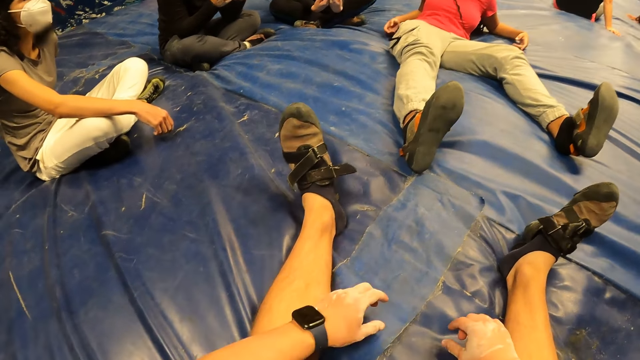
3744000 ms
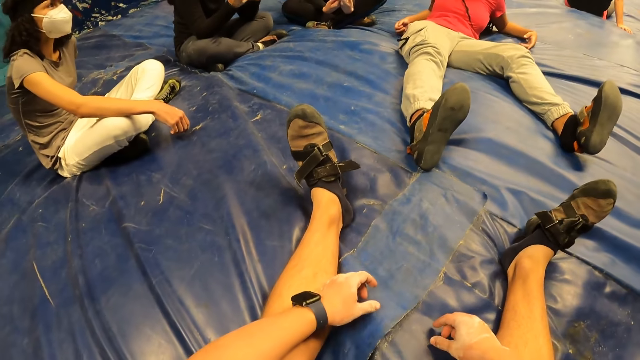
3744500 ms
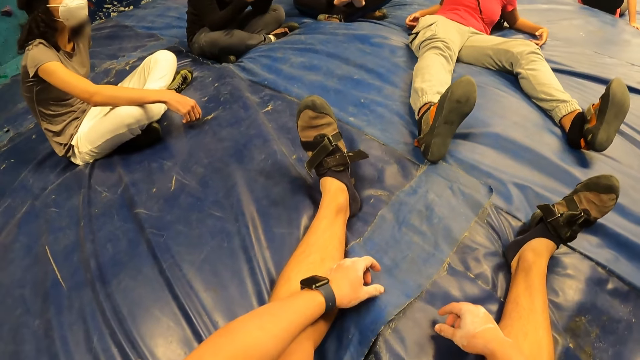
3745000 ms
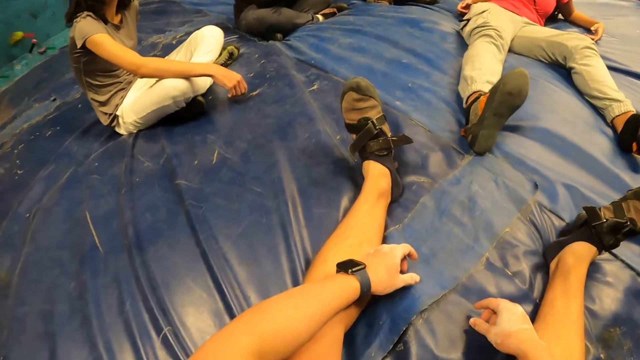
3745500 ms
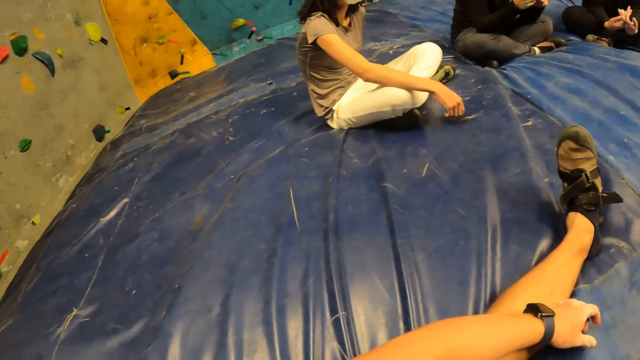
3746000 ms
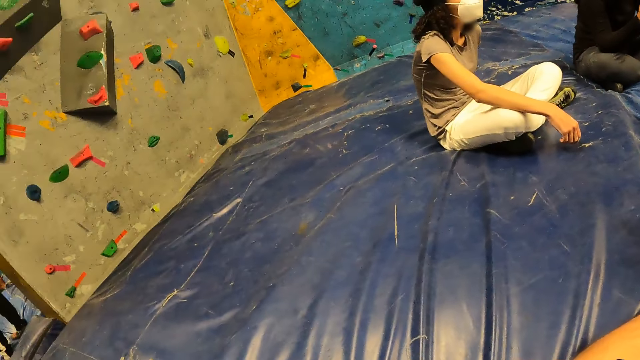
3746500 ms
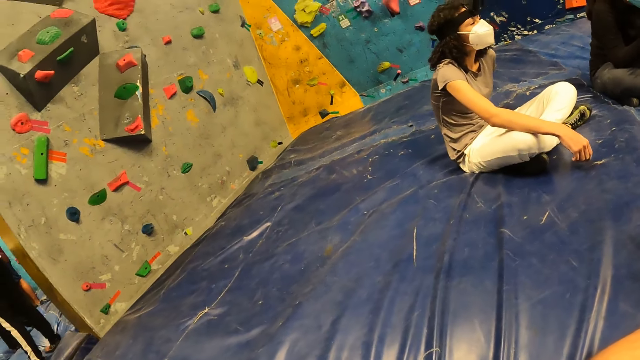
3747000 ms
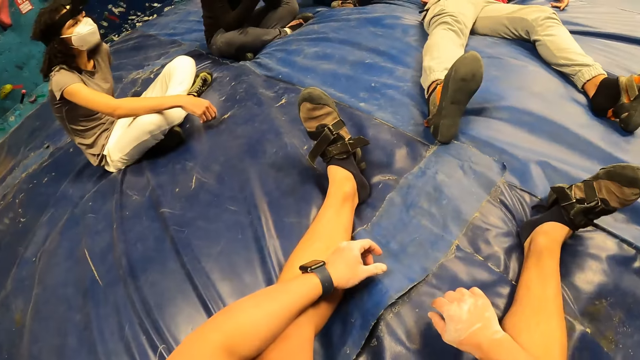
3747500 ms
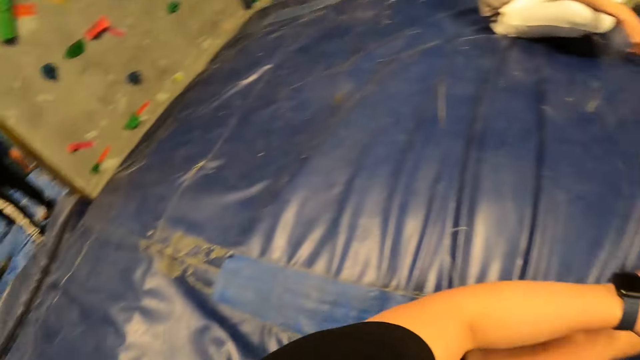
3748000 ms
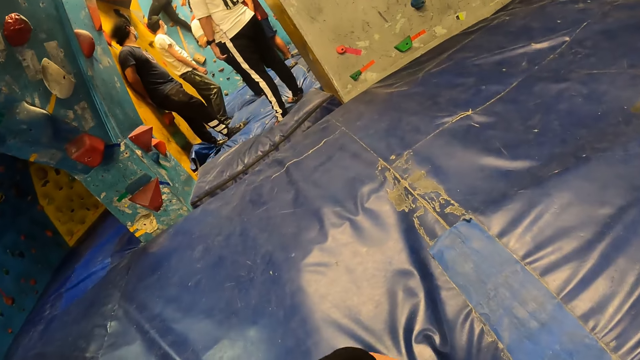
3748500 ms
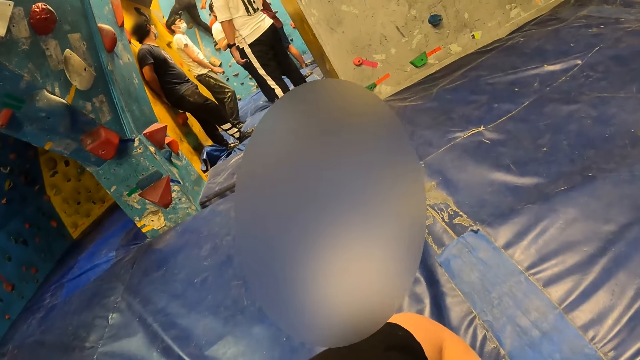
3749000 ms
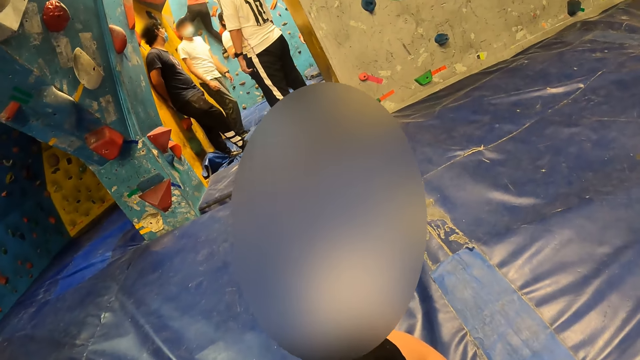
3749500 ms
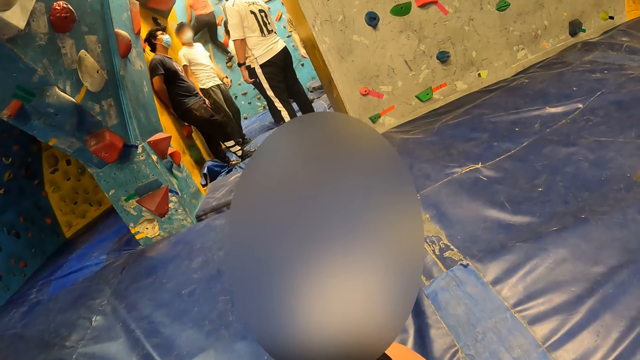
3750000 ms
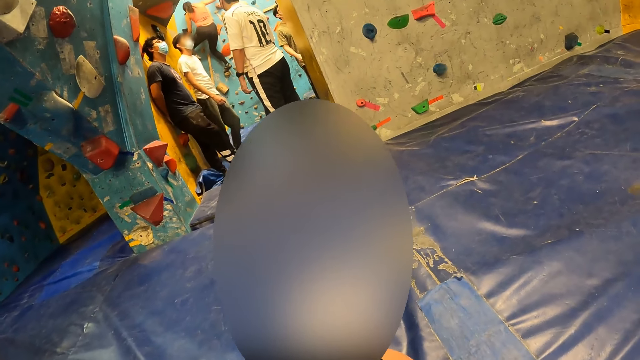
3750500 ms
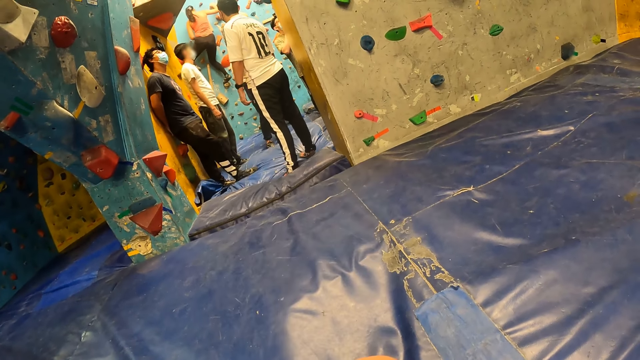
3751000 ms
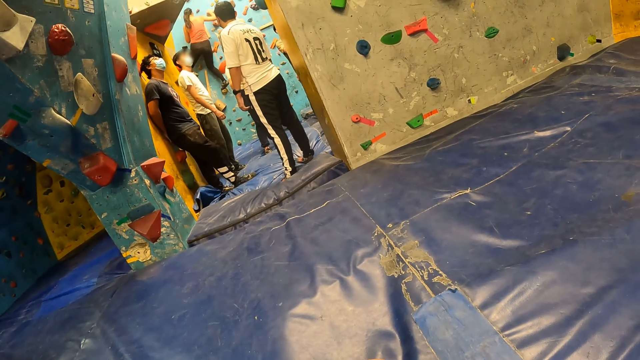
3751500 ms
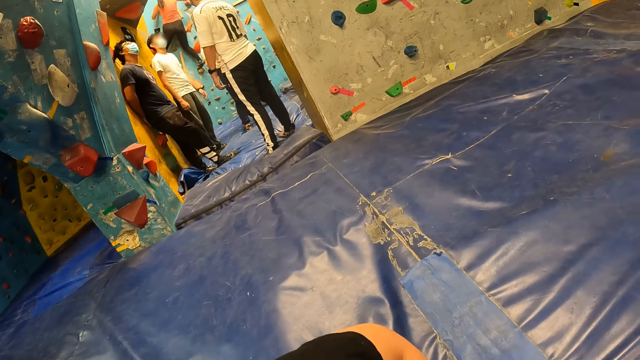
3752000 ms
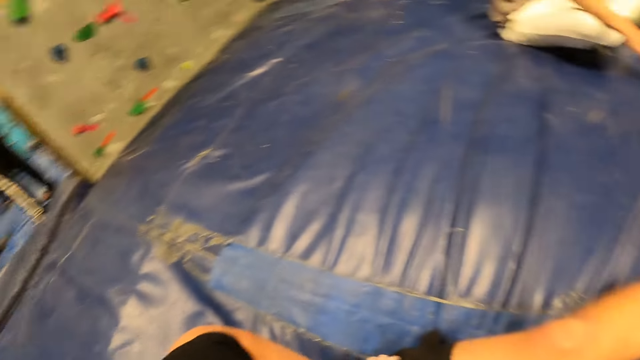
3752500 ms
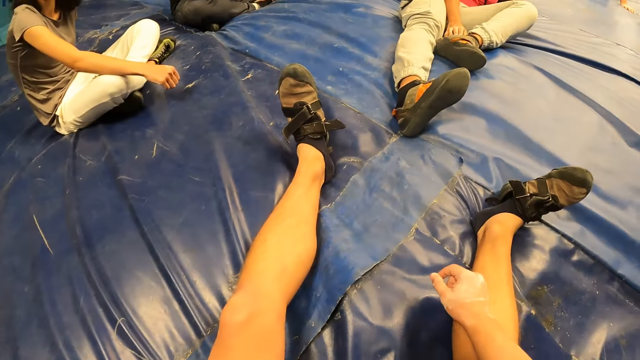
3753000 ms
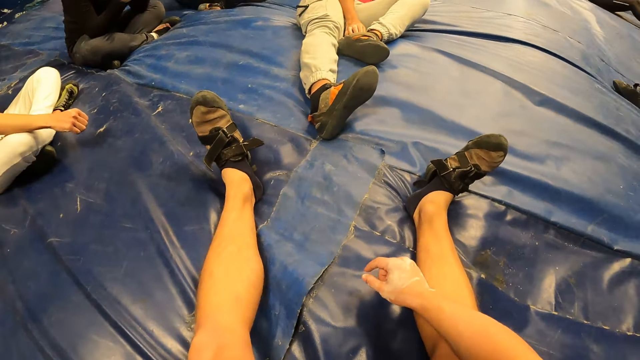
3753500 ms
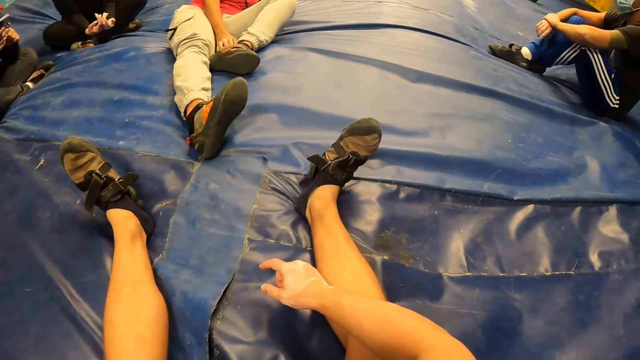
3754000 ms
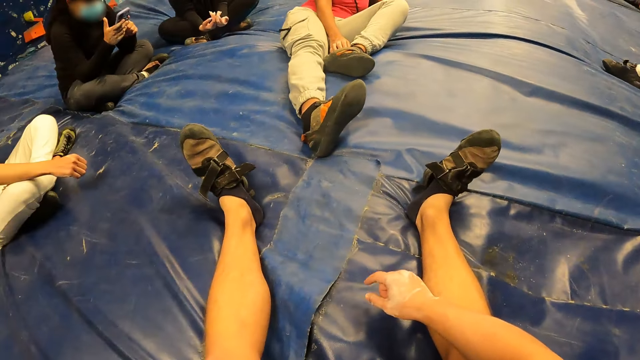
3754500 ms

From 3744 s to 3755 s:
The camera wearer looks towards the group of people. They look around.

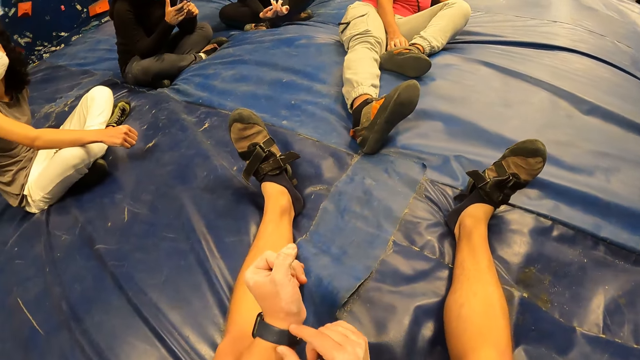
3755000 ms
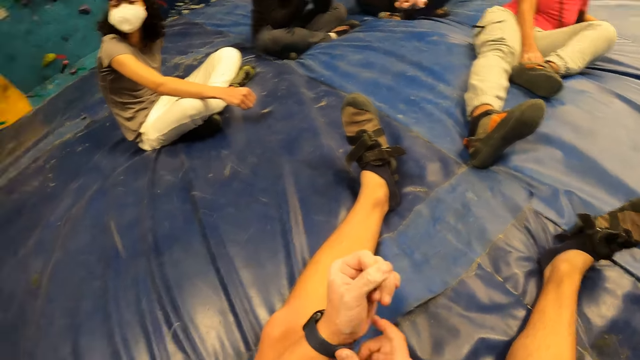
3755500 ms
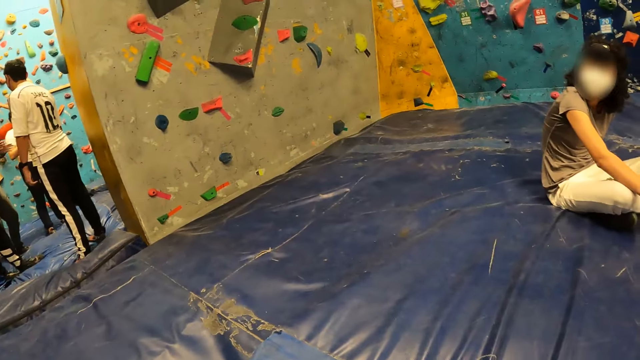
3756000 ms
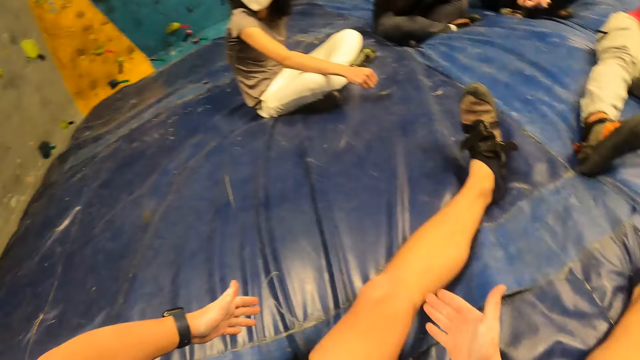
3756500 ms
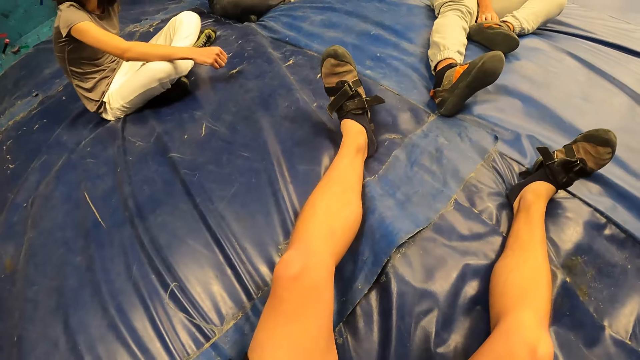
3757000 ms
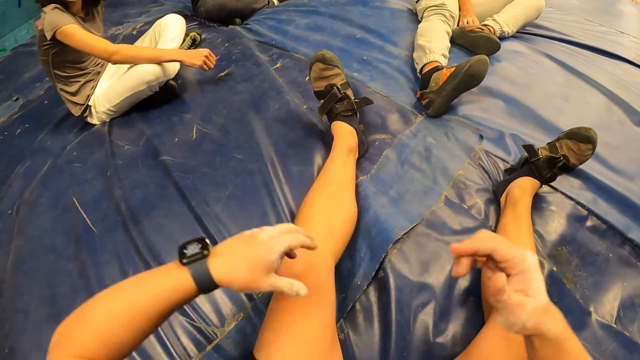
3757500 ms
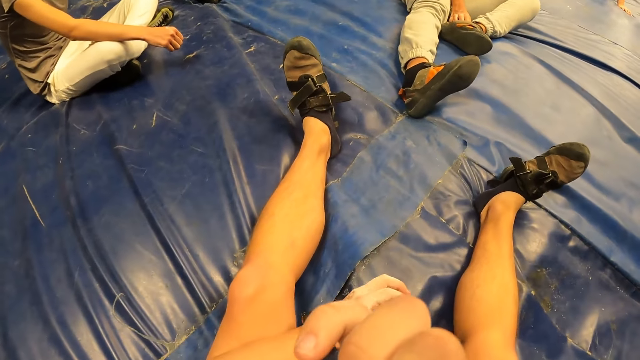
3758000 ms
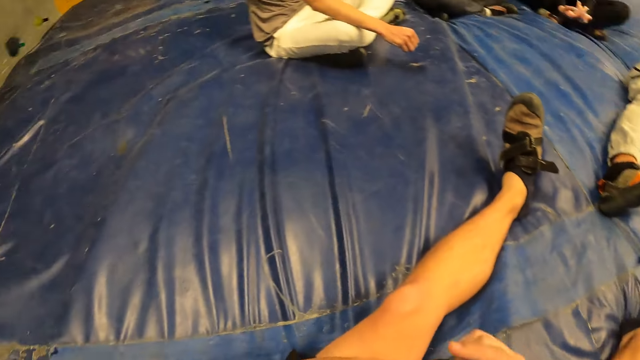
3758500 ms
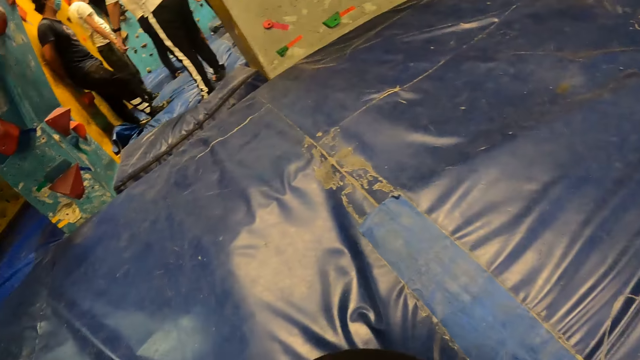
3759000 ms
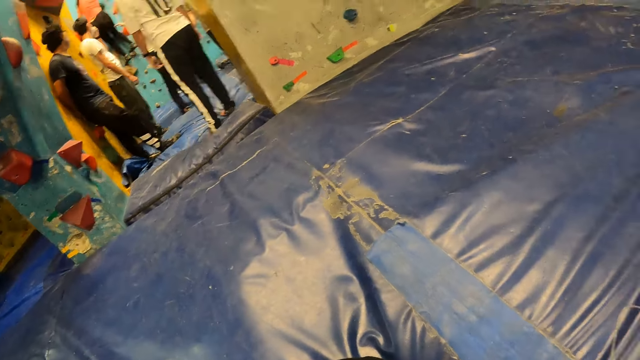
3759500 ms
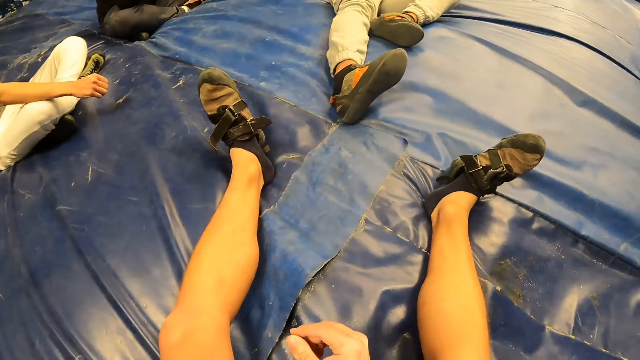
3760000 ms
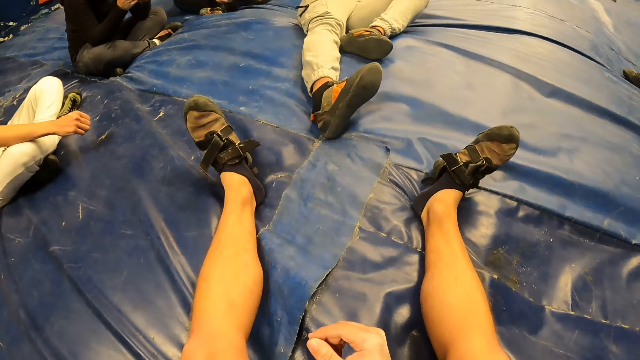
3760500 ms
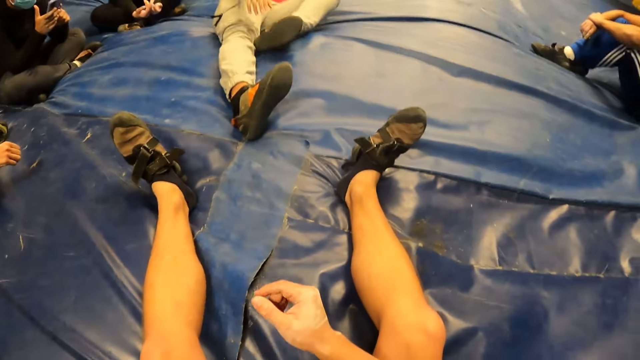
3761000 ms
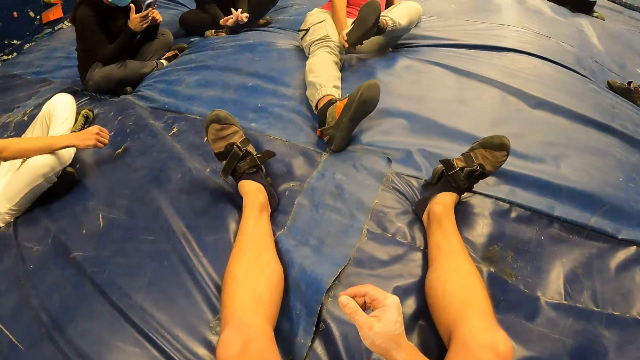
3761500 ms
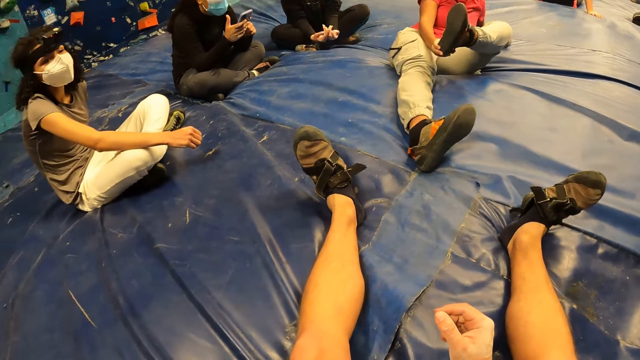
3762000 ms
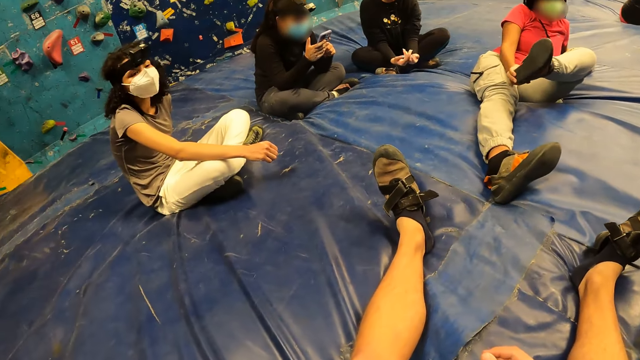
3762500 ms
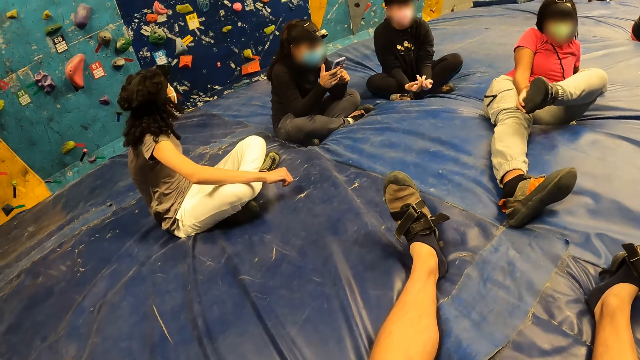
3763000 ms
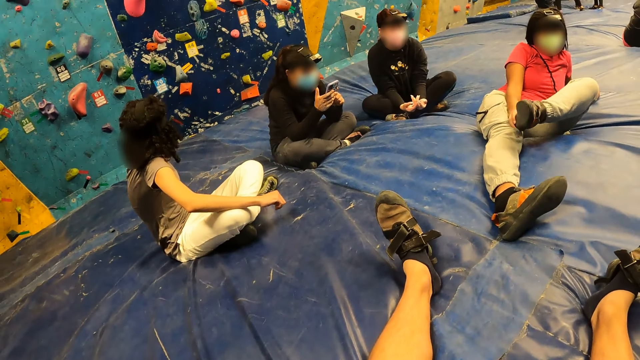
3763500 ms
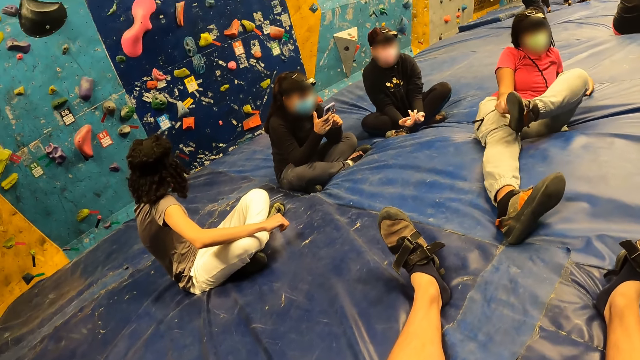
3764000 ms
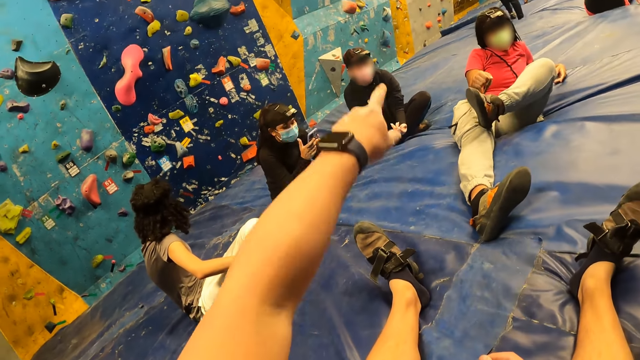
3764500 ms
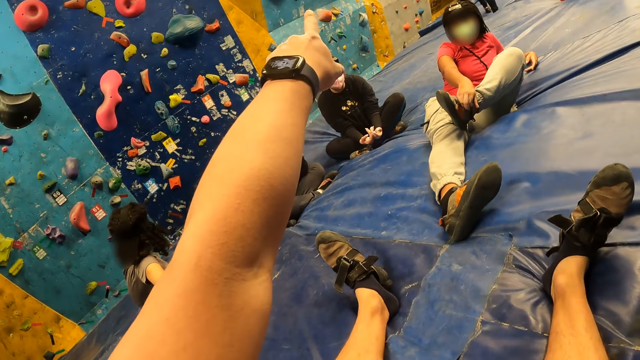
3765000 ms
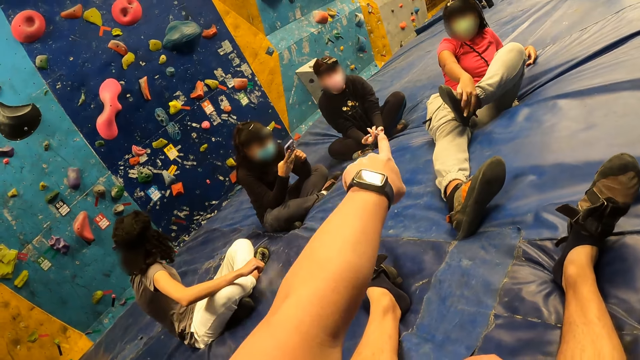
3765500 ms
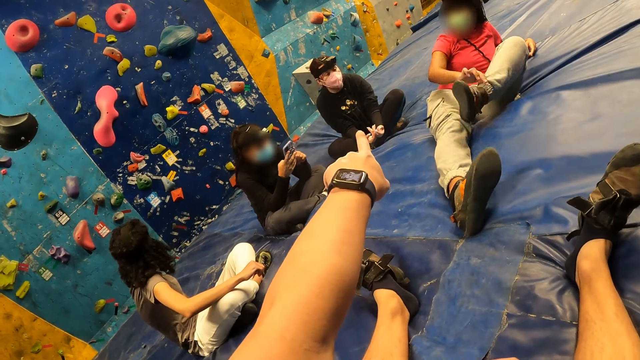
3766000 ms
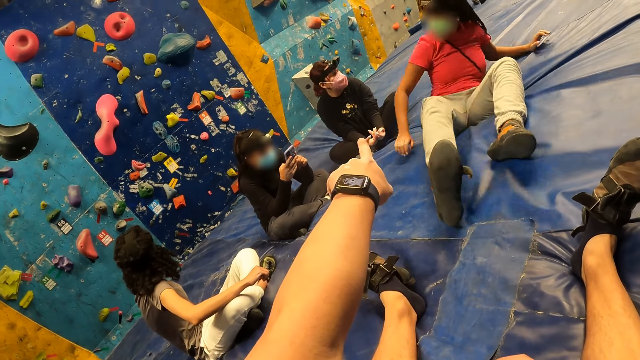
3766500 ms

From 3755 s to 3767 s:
The camera wearer adjusts the watch on her left hand with her right hand. She stretches both hands upwards. She looks towards the group of people. She stretches her left hand forward. She talks with the women in the house.
